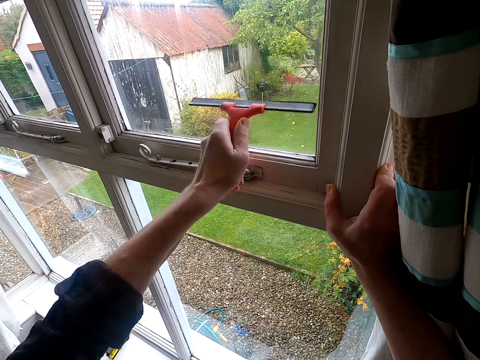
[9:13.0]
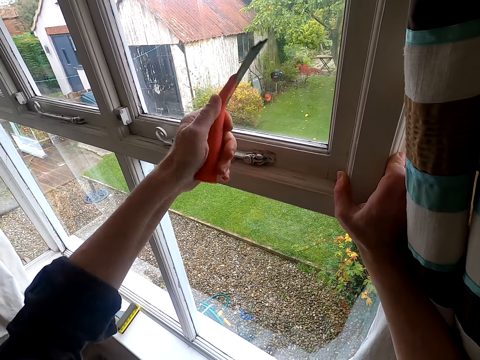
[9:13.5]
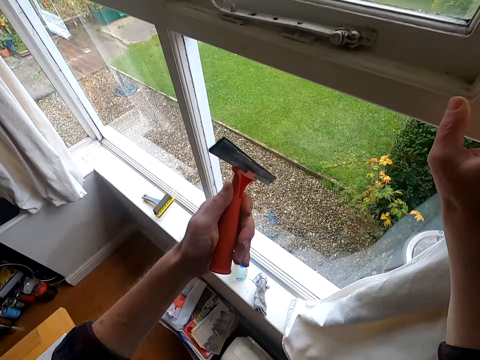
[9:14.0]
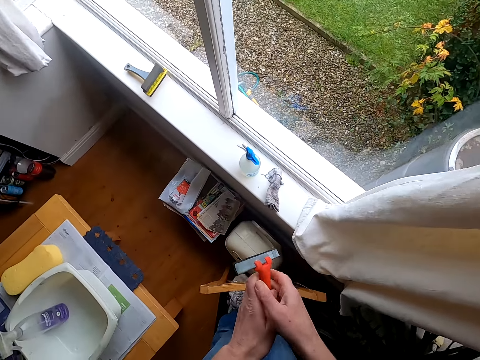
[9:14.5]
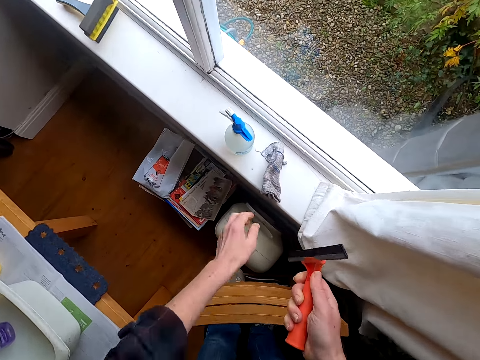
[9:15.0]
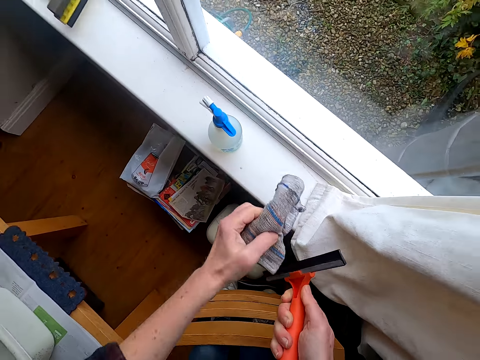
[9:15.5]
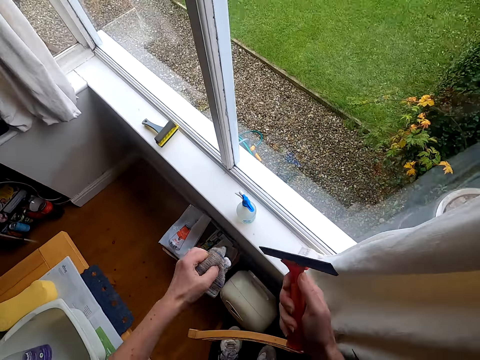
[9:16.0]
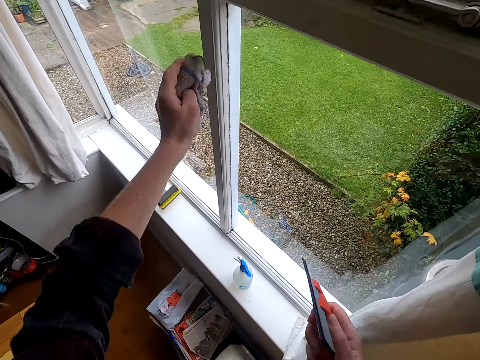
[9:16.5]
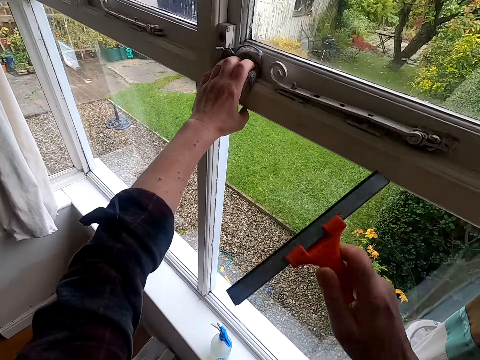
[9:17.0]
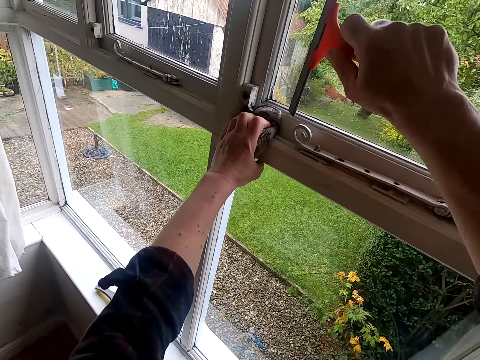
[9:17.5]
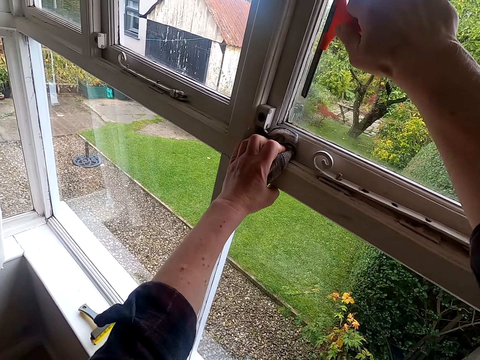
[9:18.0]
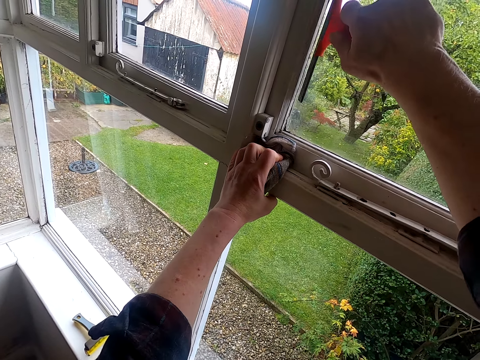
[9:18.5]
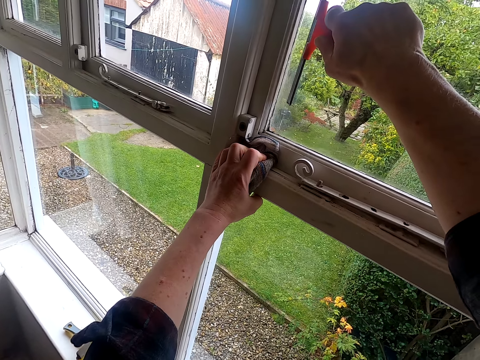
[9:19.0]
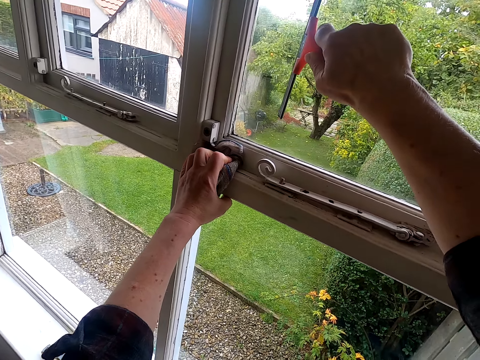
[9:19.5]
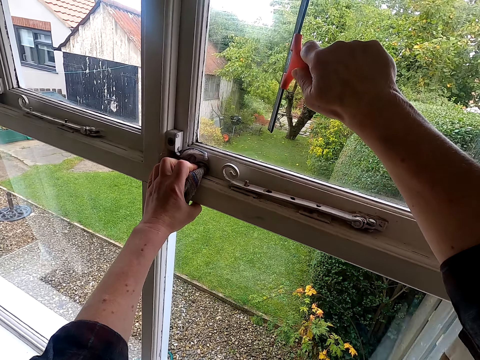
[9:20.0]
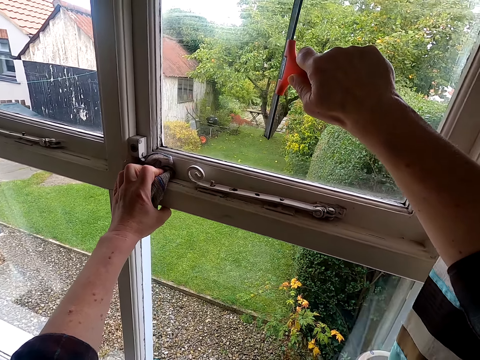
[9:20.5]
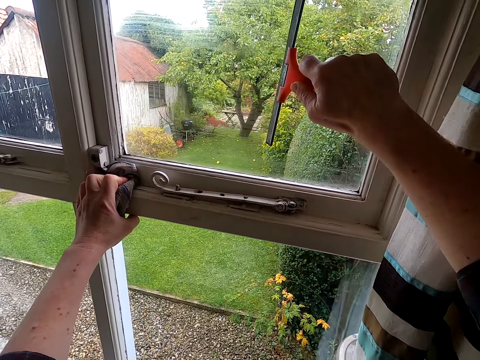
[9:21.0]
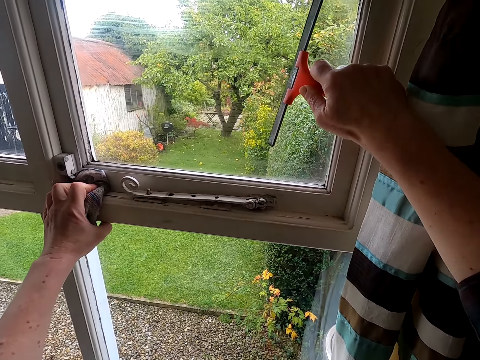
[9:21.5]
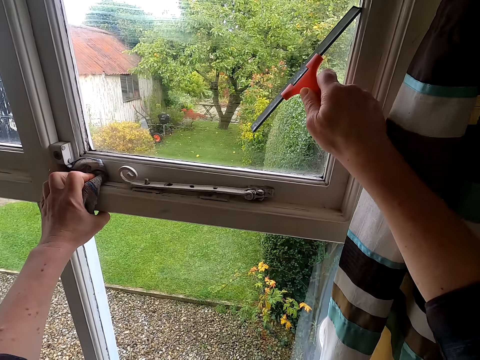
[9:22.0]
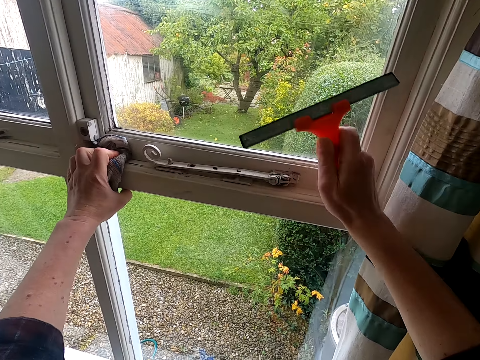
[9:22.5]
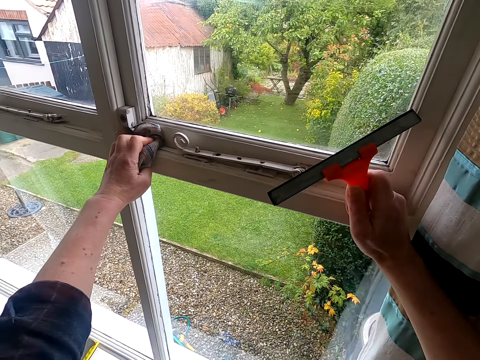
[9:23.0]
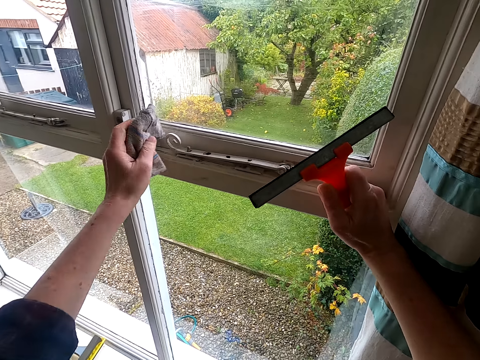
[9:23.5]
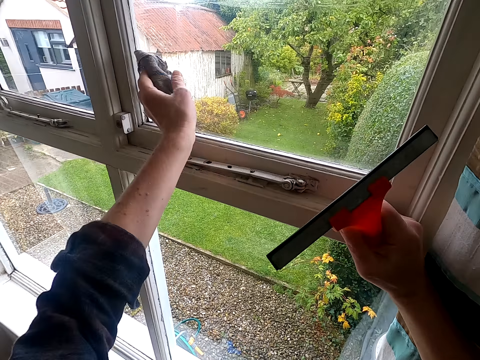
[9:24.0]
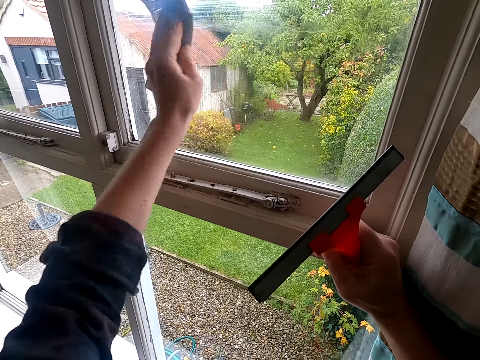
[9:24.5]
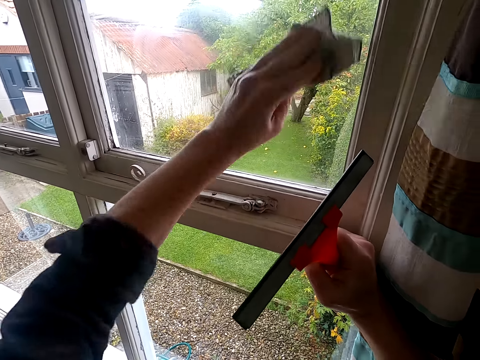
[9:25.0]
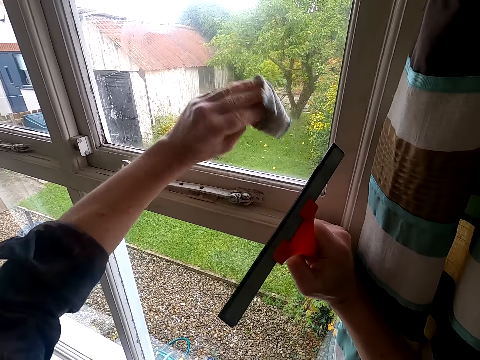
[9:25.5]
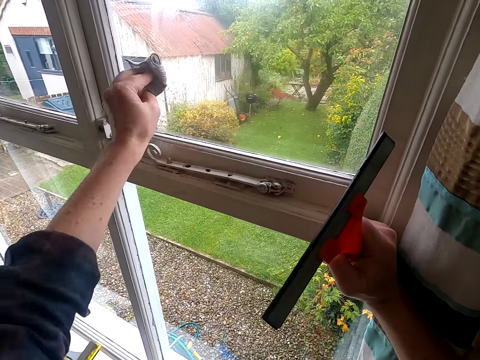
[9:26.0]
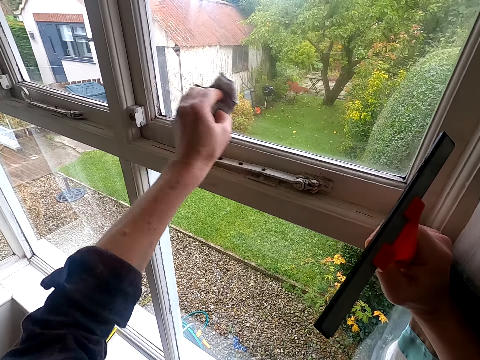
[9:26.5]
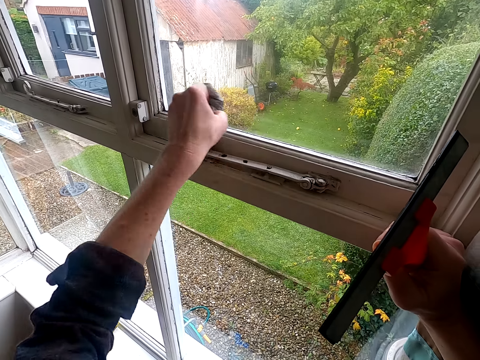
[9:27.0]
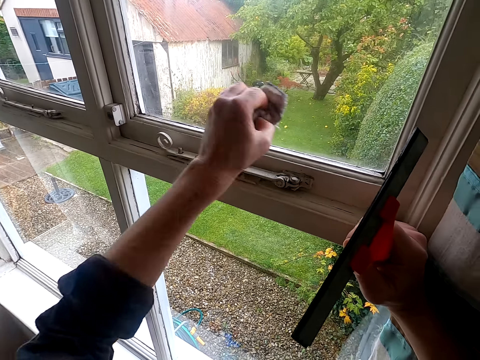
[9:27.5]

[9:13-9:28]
The camera wearer picks up a rag from the window. They wipe a squeegee with the rag. They wipe water on the window with the squeegee. They wipe the window with the rag.

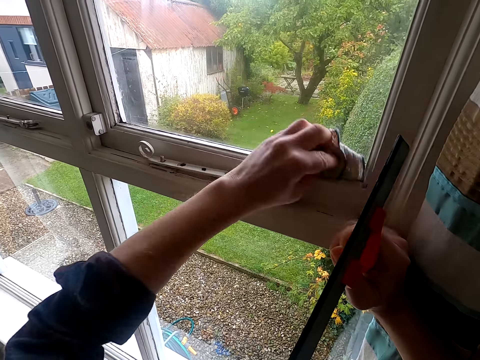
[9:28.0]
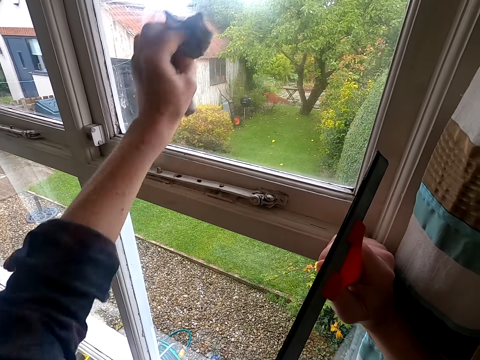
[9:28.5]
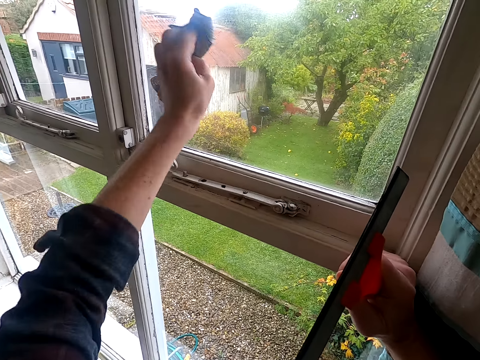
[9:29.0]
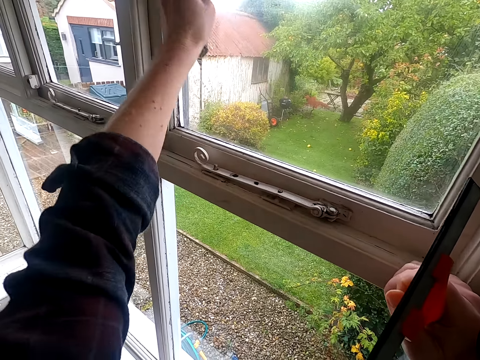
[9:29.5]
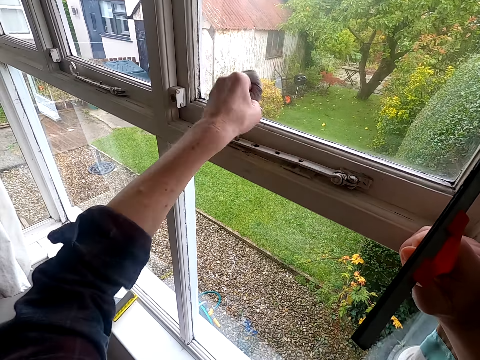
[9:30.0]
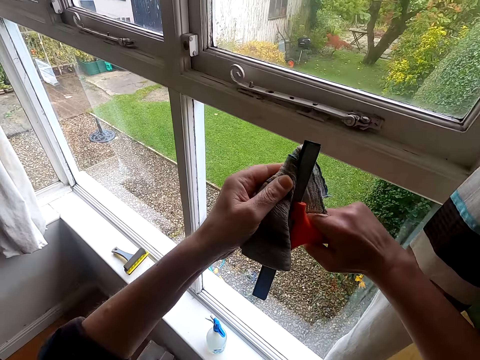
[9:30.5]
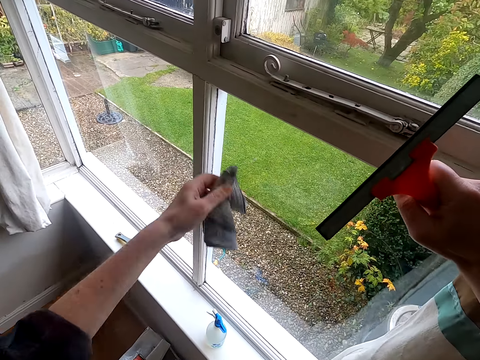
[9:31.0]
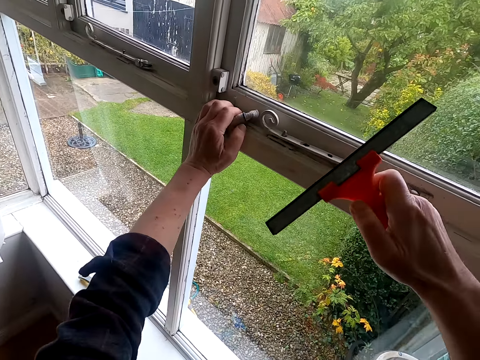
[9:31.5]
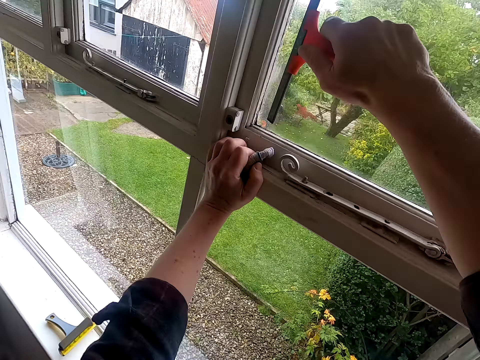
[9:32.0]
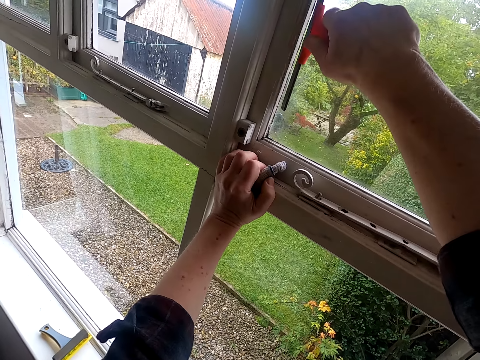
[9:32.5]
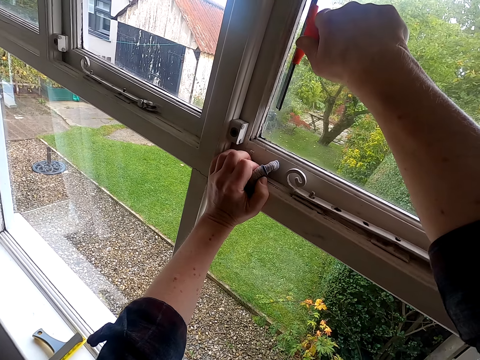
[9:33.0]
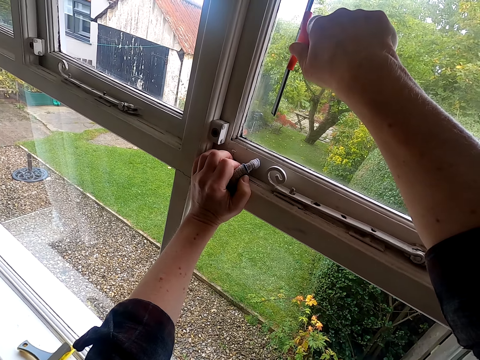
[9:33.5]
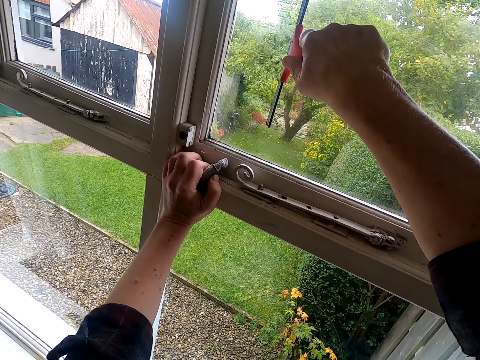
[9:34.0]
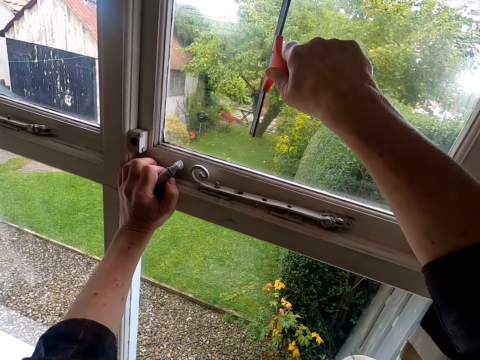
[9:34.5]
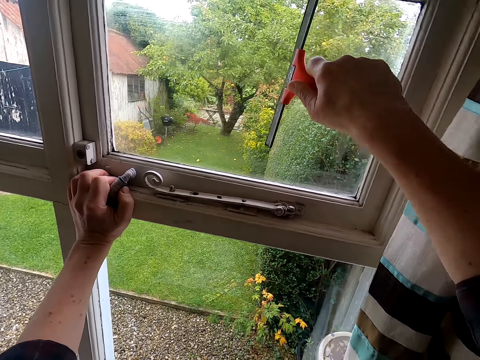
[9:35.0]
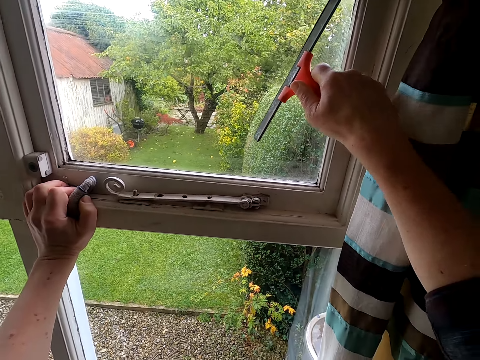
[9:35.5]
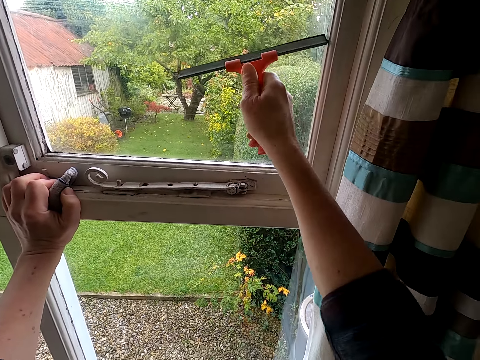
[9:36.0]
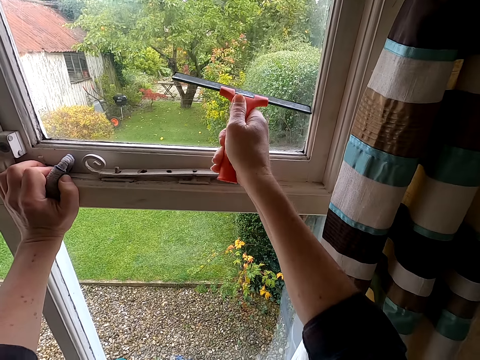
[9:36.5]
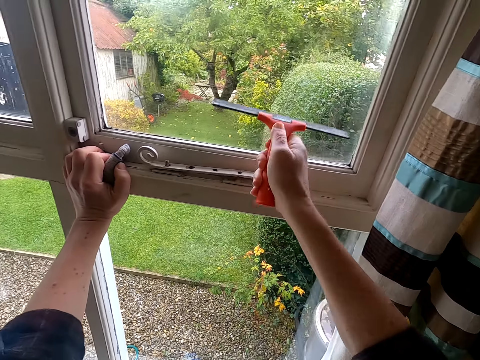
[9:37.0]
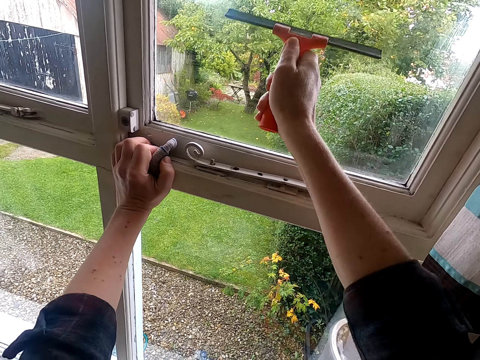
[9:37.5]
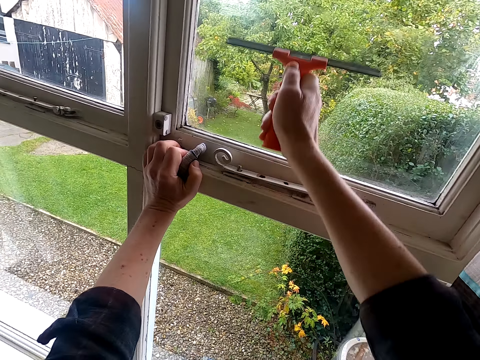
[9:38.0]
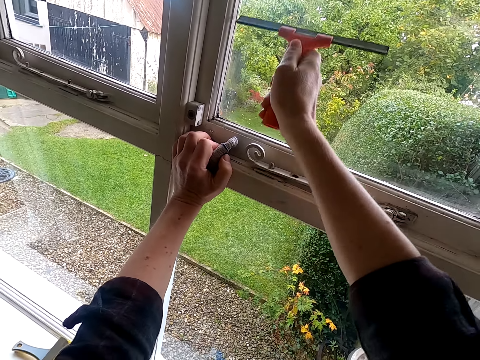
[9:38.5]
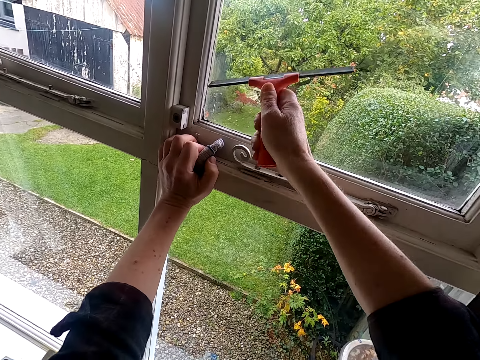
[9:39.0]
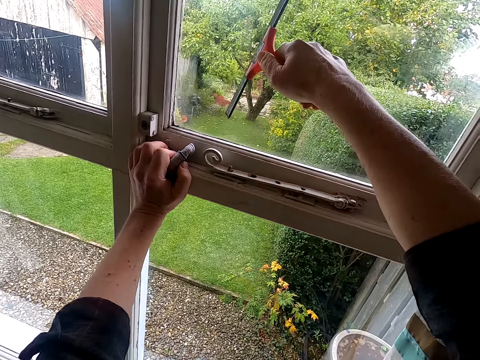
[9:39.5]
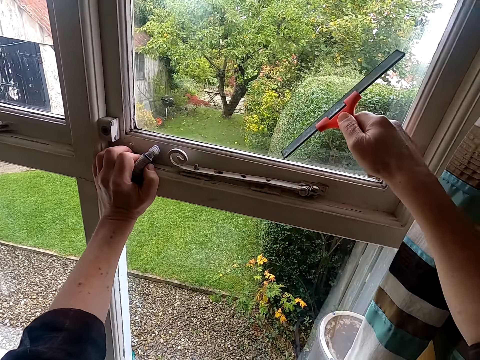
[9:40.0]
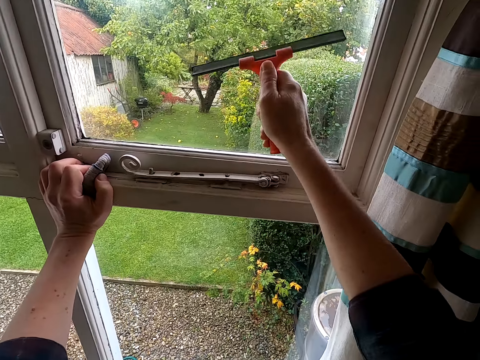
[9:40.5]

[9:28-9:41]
The camera wearer wipes a squeegee with a kitchen towel. They clean a window glass with the squeegee.
